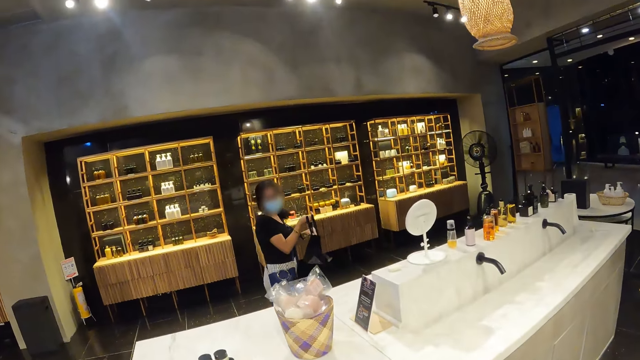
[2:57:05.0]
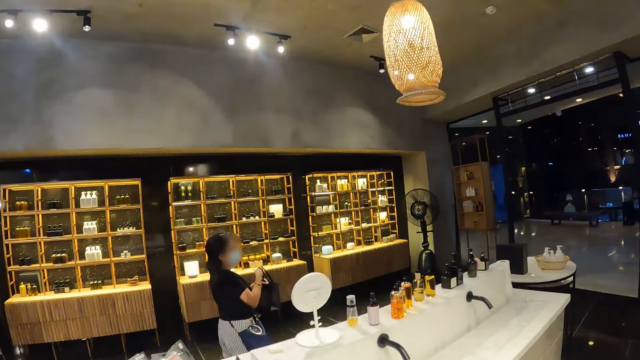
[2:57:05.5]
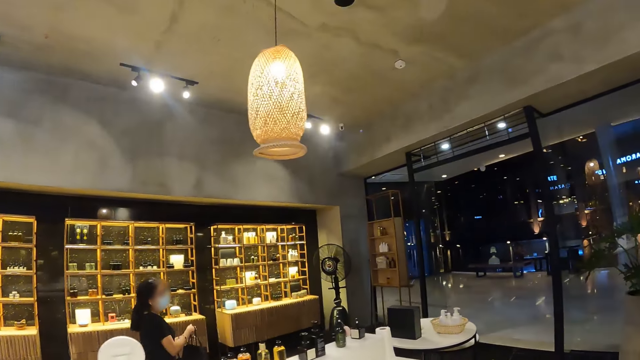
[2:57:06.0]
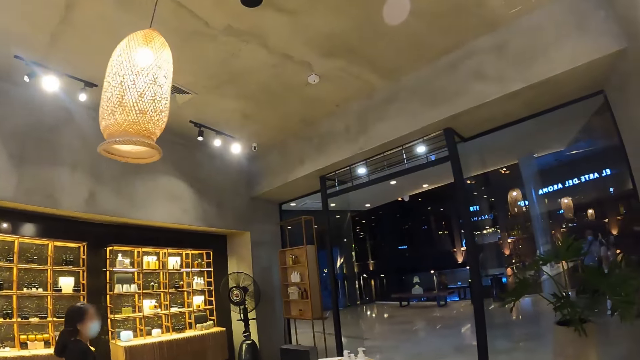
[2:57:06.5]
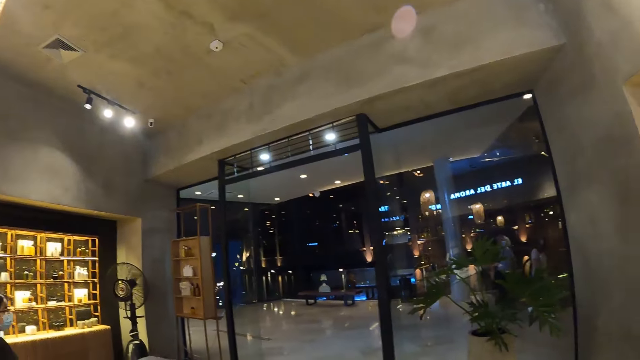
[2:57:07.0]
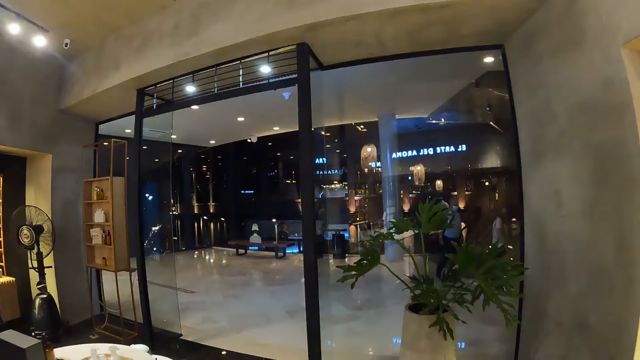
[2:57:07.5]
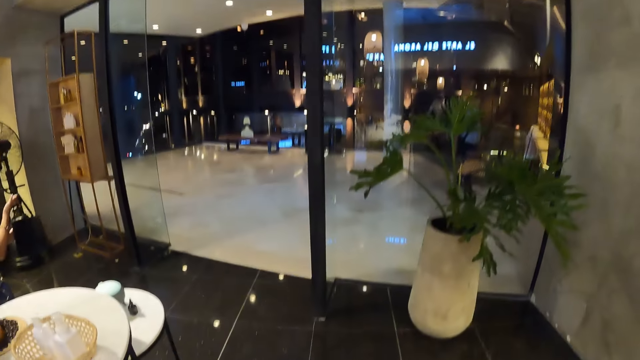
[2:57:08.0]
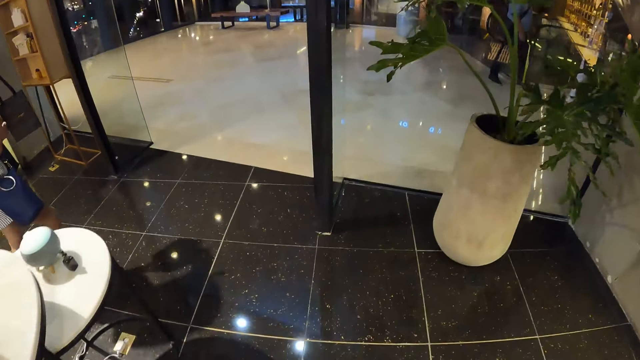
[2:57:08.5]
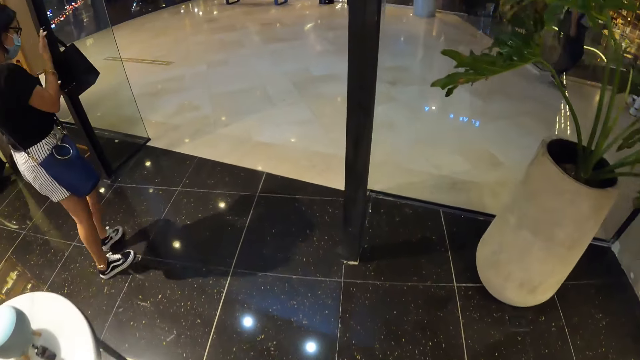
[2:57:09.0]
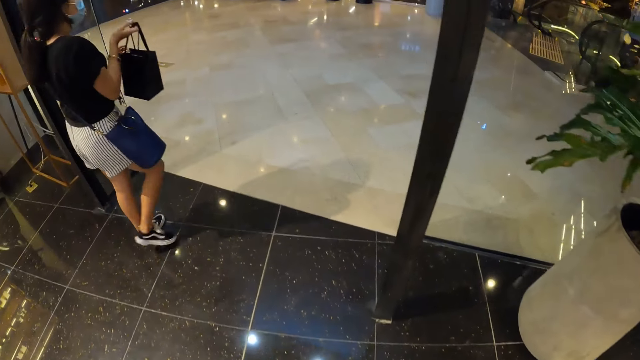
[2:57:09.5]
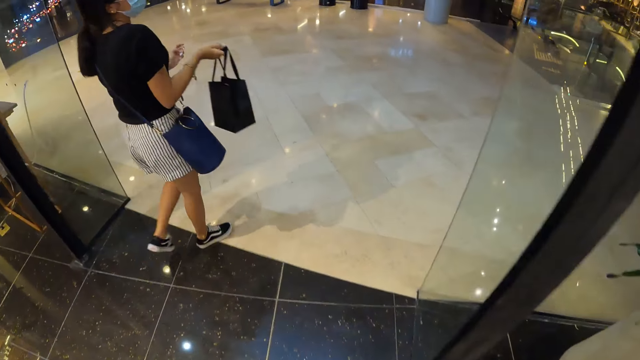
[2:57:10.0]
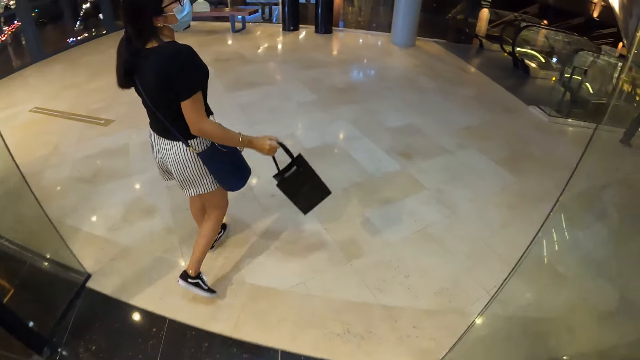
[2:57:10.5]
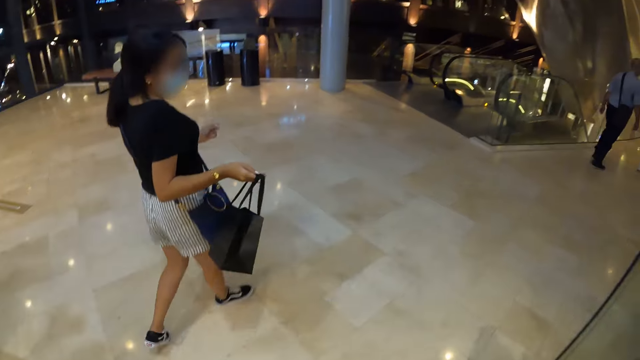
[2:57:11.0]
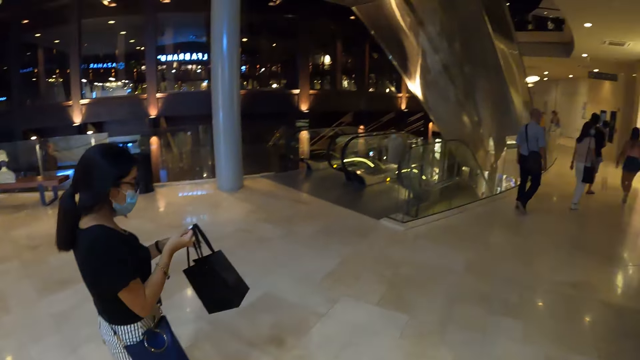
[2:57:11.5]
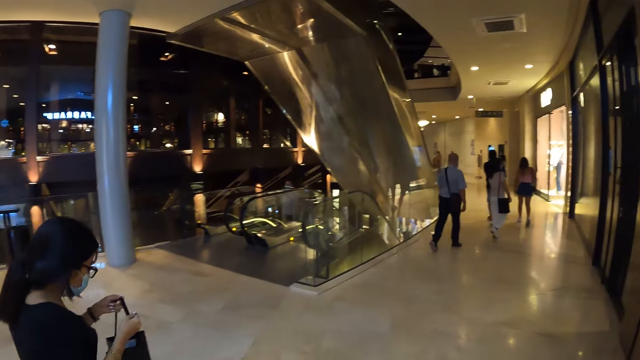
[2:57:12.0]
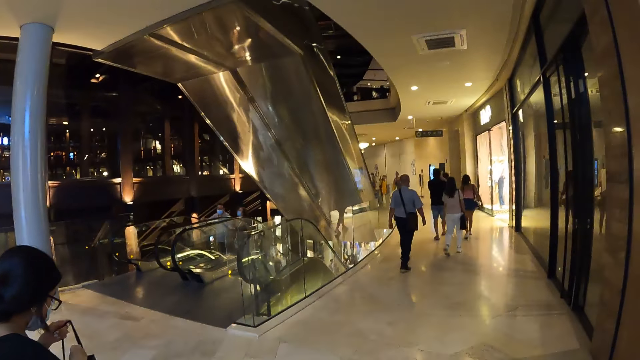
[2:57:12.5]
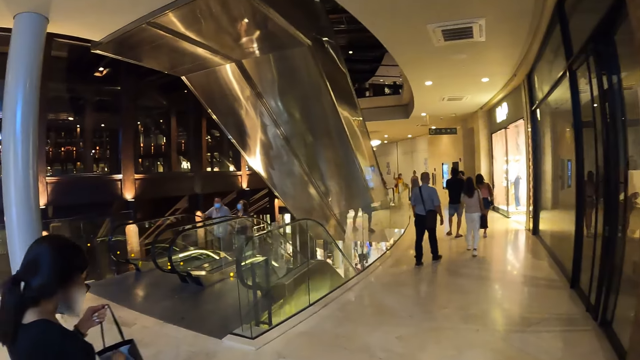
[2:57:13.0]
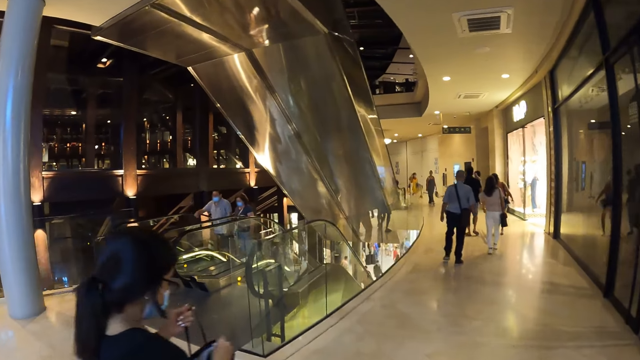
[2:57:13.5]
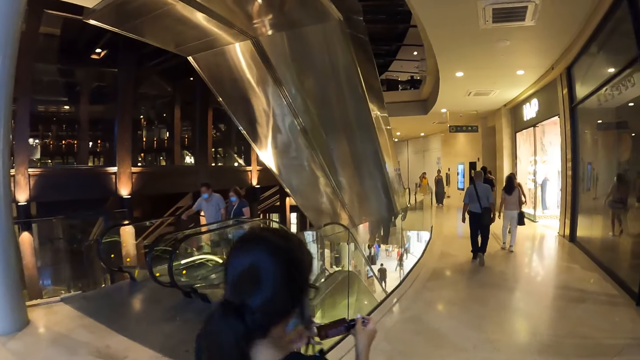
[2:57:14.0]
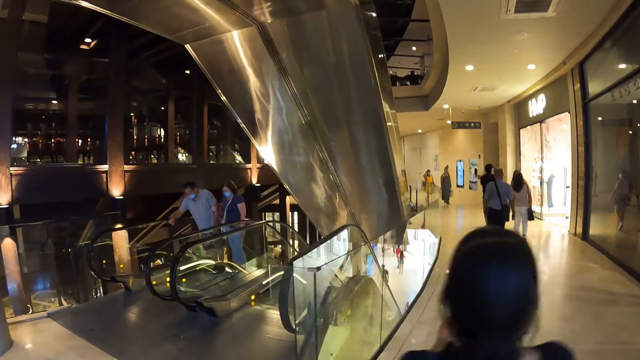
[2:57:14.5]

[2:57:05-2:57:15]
The camera wearer walks out of the store. A woman holds the bag with both hands.

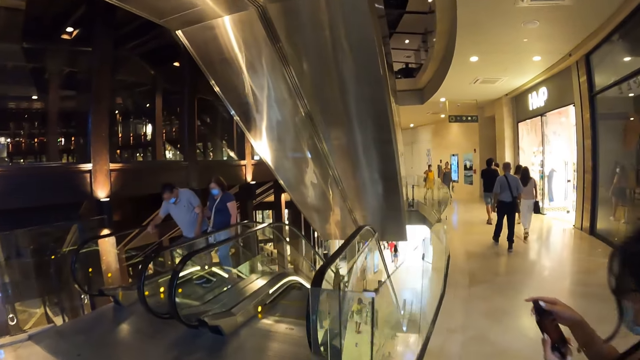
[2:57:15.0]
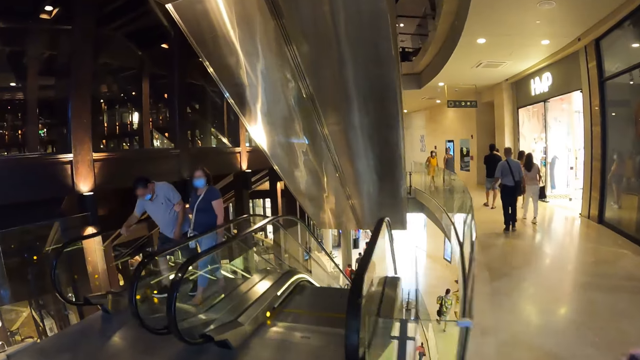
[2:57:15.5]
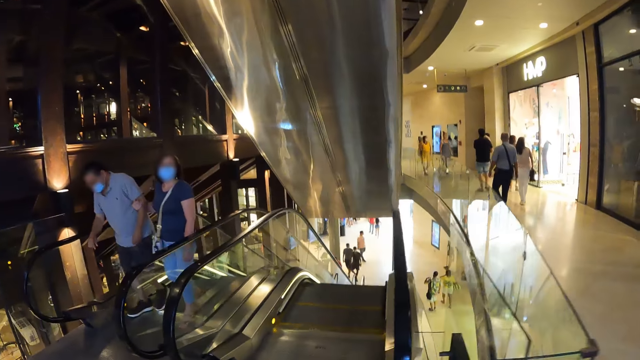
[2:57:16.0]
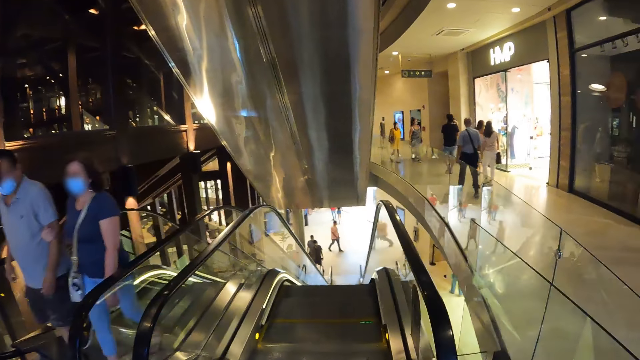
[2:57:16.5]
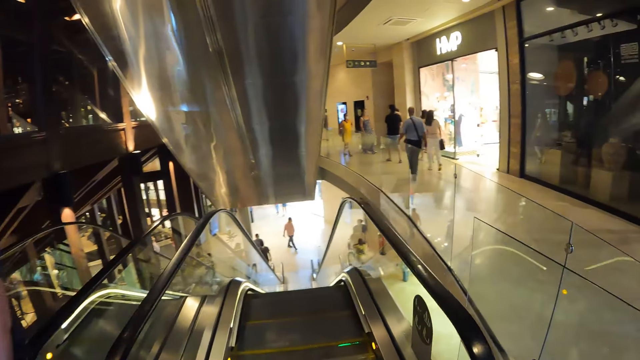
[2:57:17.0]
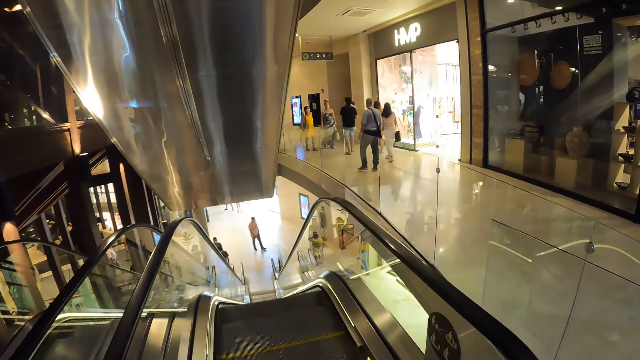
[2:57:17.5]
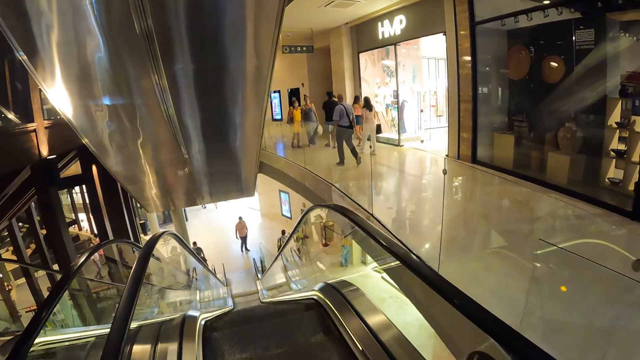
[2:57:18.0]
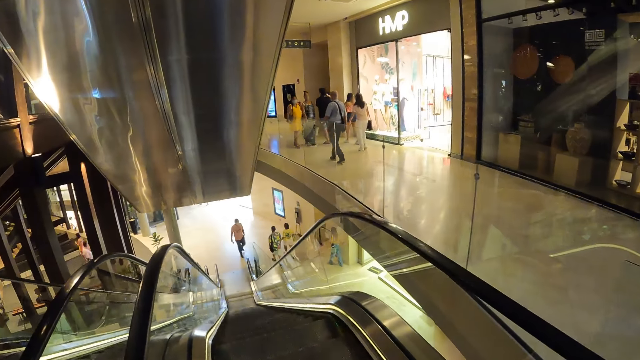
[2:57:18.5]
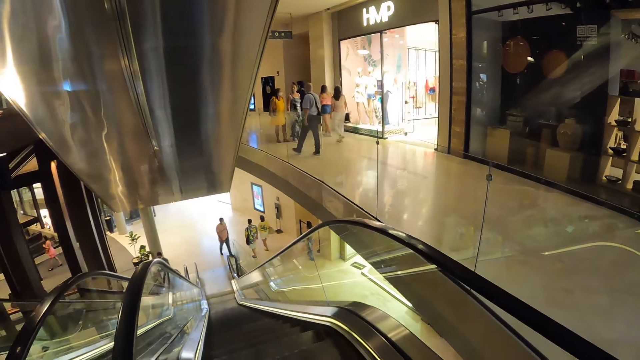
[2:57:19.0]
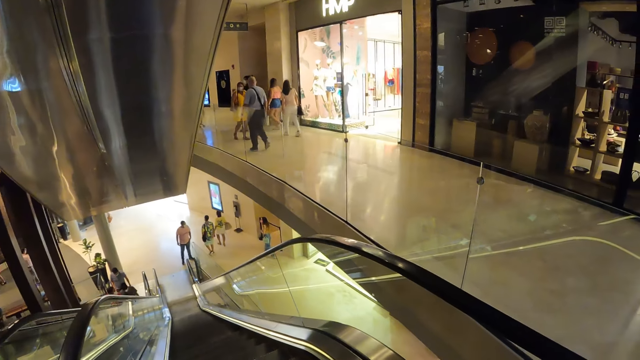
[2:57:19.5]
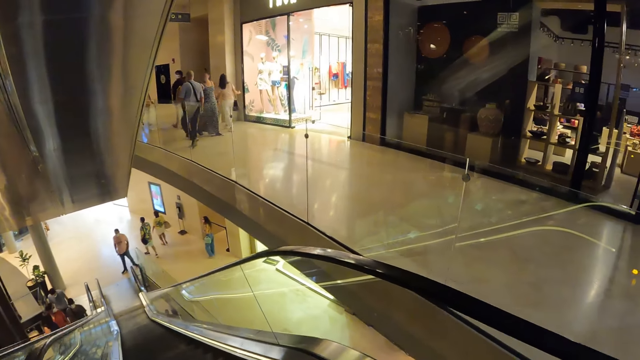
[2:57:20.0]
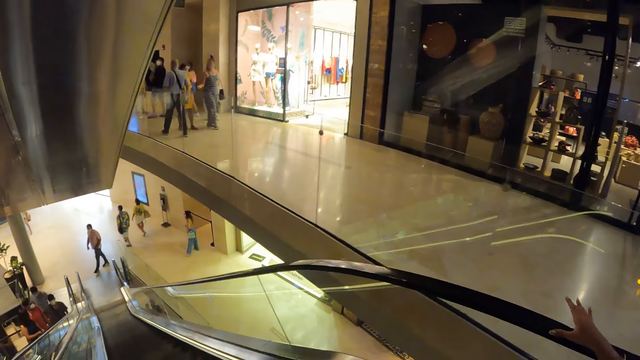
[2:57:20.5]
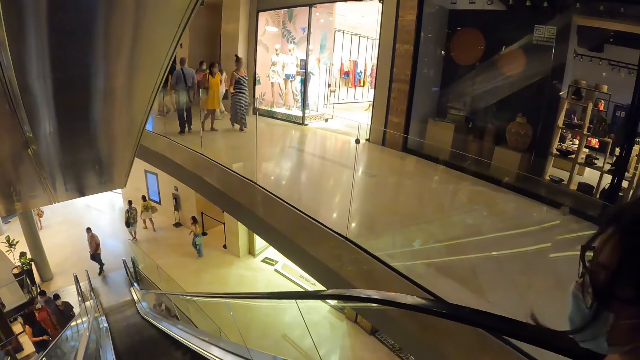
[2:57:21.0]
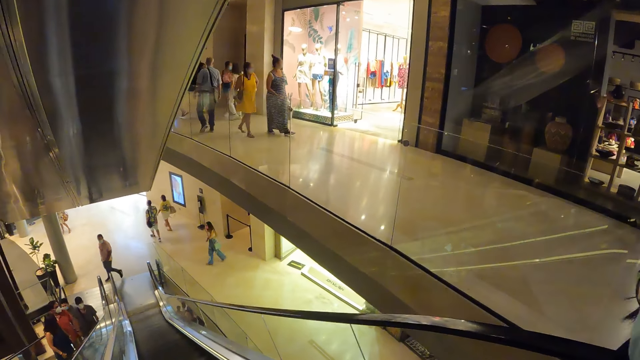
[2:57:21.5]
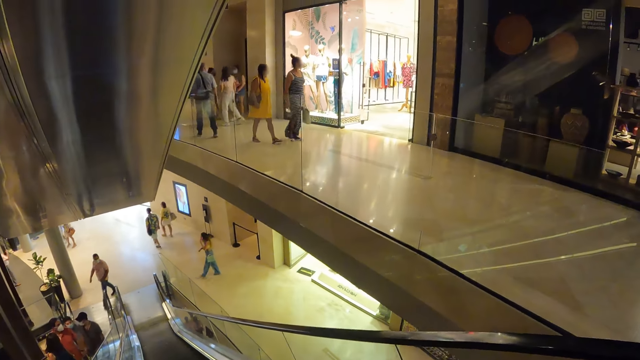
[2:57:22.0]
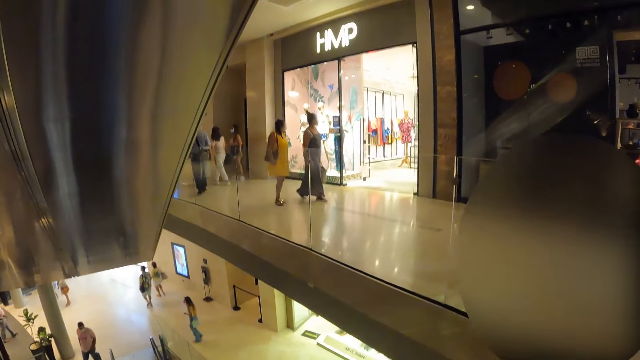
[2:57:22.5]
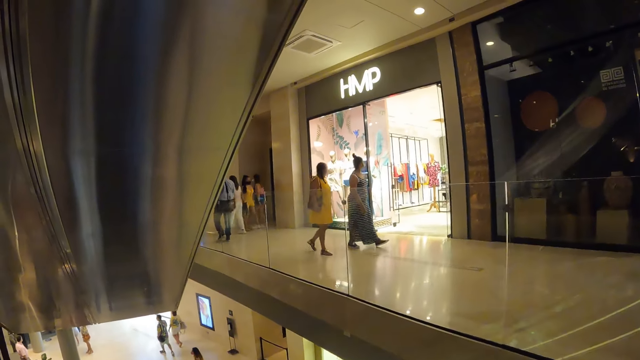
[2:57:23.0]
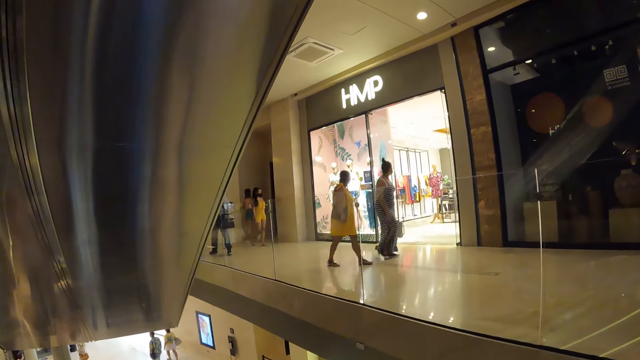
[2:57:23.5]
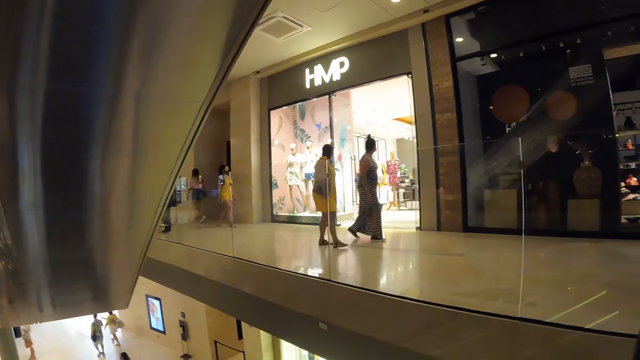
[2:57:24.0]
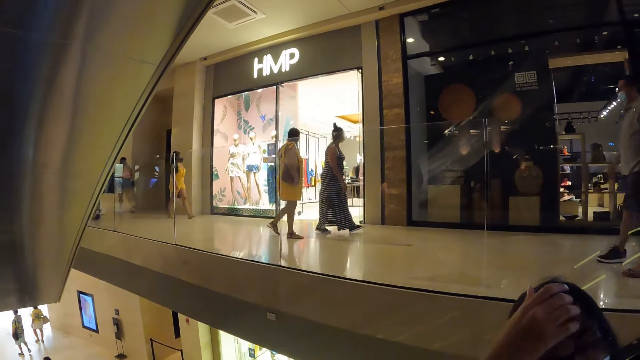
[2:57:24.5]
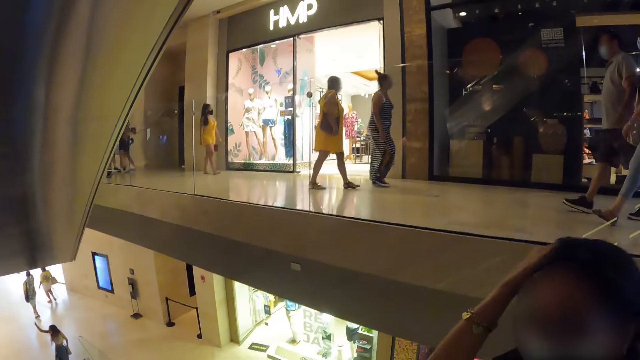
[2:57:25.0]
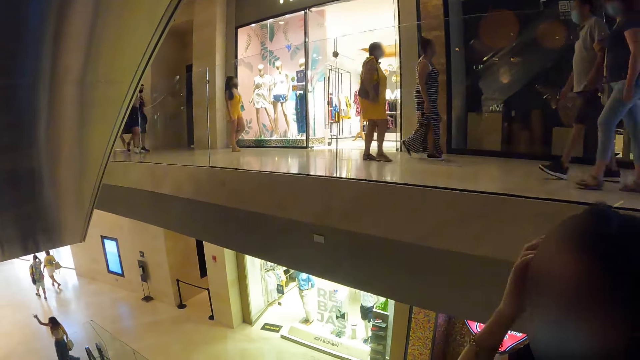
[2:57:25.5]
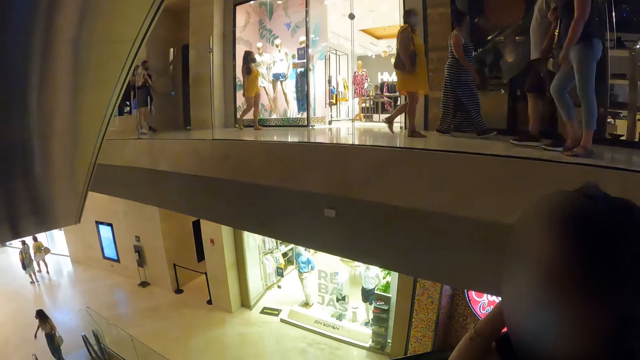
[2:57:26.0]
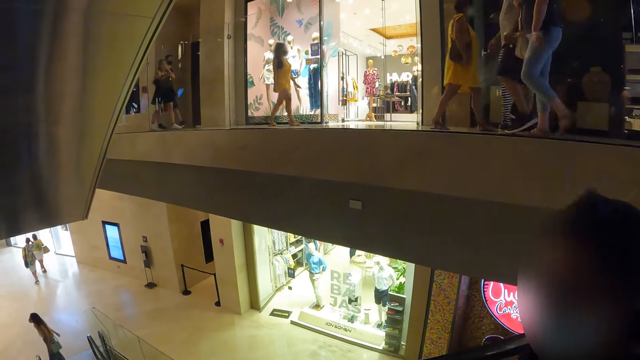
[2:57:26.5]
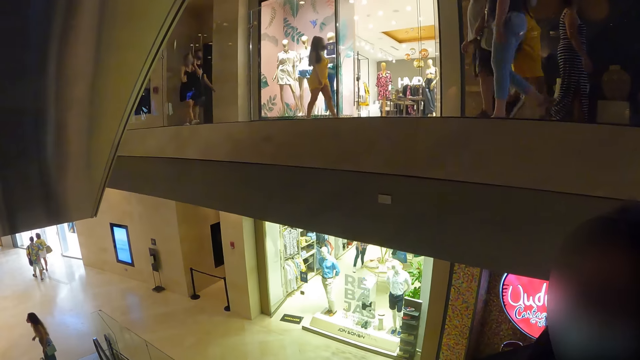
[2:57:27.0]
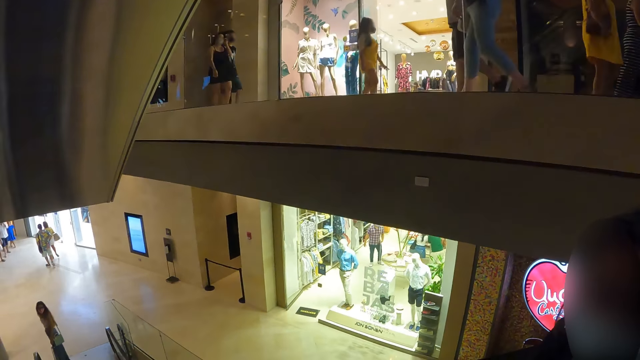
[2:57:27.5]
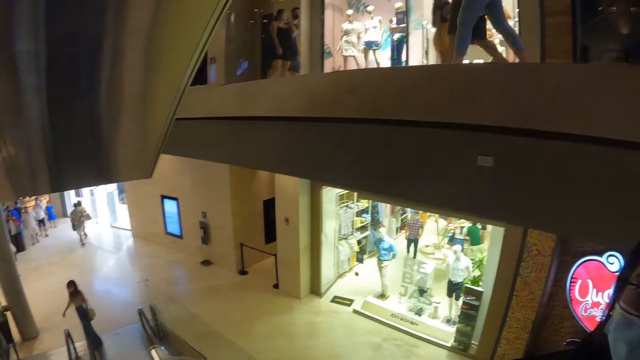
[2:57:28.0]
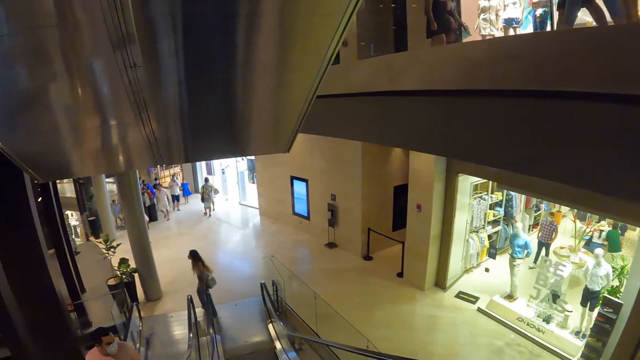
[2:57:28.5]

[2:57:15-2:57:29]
The camera wearer rides an escalator. A lady uses the escalator. The camera wearer interacts with the lady. The lady adjusts her hair with her left hand.
